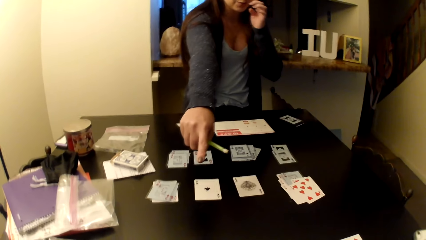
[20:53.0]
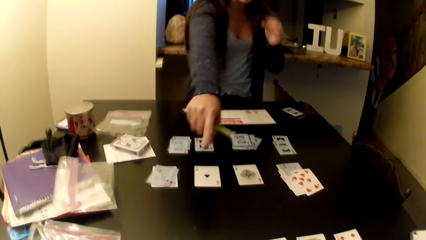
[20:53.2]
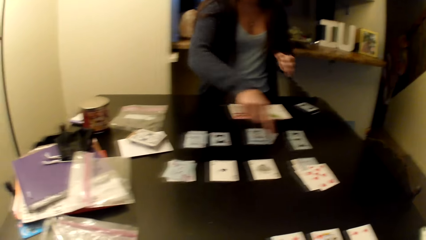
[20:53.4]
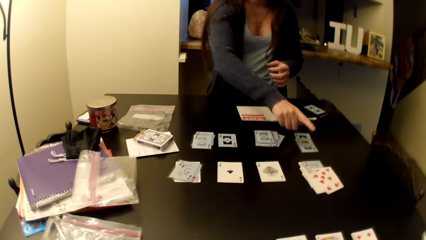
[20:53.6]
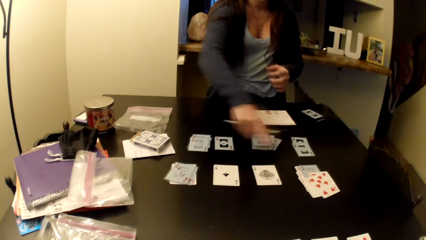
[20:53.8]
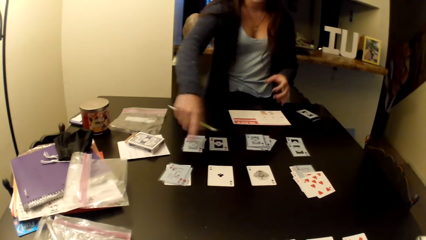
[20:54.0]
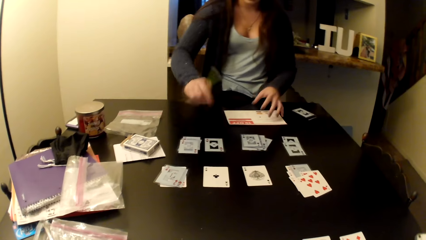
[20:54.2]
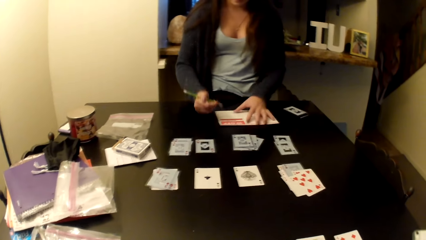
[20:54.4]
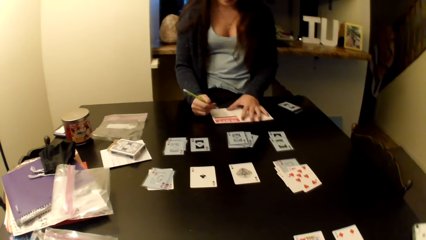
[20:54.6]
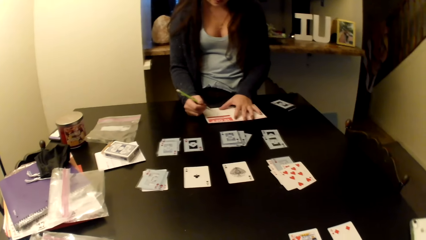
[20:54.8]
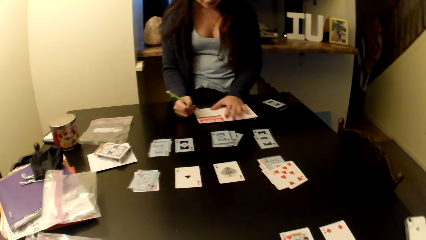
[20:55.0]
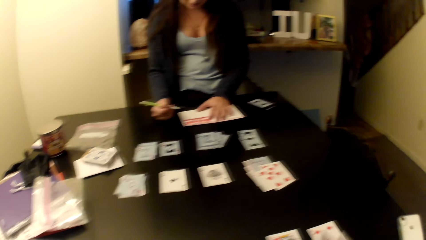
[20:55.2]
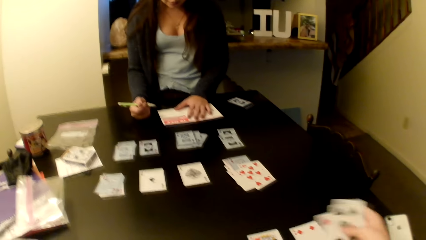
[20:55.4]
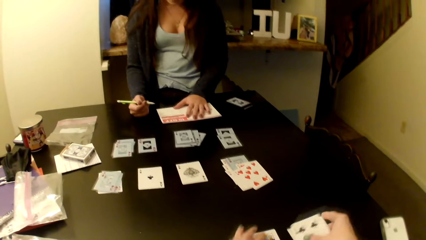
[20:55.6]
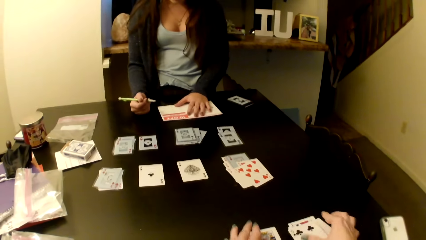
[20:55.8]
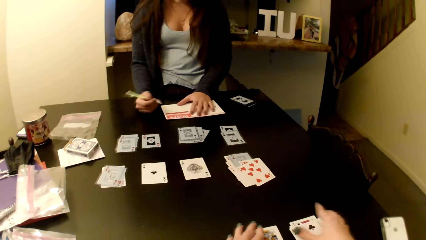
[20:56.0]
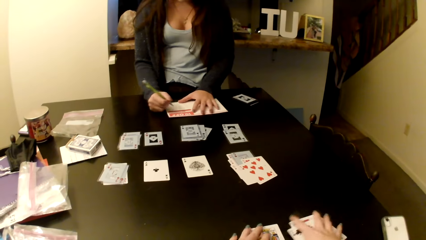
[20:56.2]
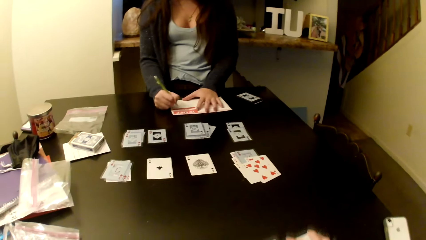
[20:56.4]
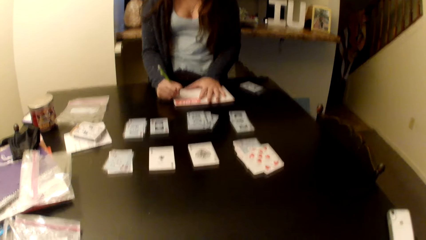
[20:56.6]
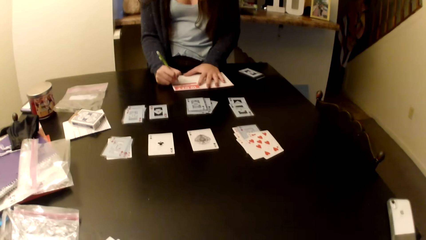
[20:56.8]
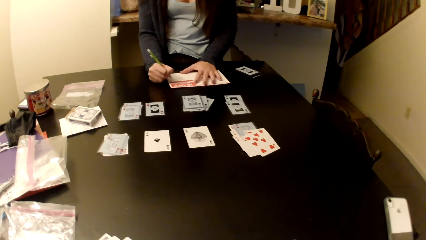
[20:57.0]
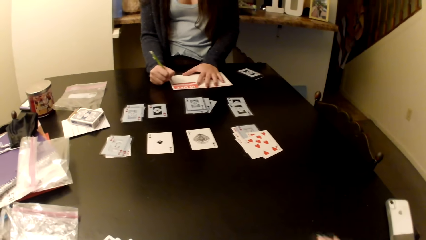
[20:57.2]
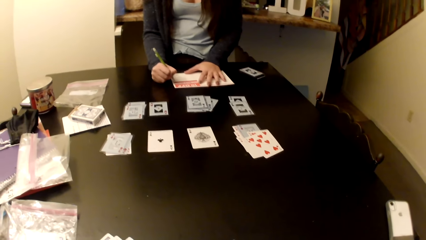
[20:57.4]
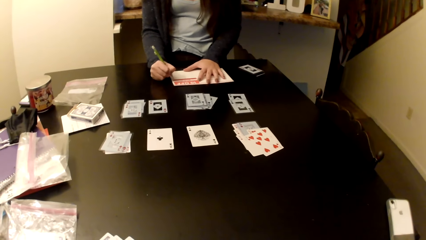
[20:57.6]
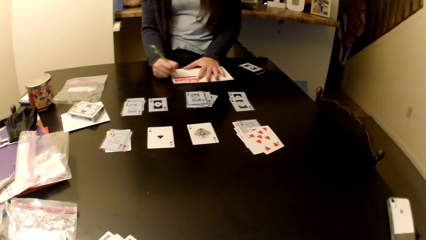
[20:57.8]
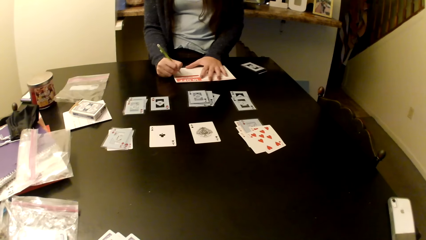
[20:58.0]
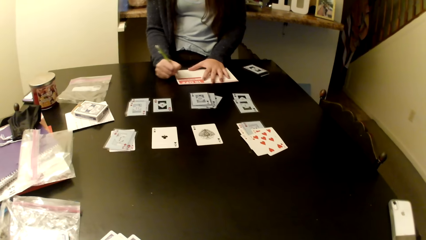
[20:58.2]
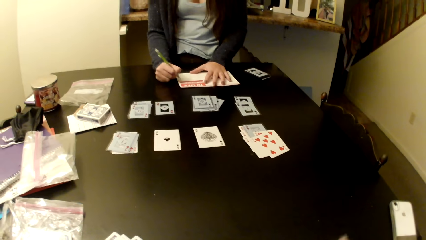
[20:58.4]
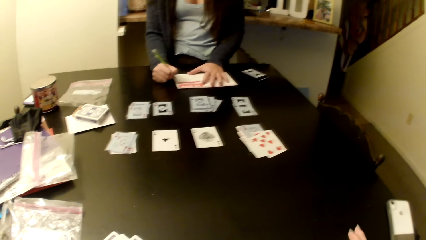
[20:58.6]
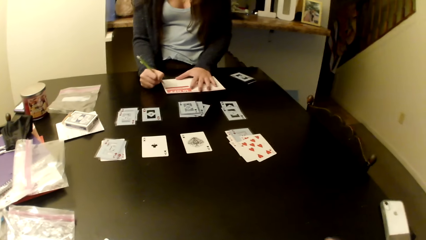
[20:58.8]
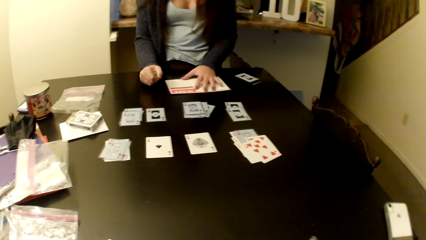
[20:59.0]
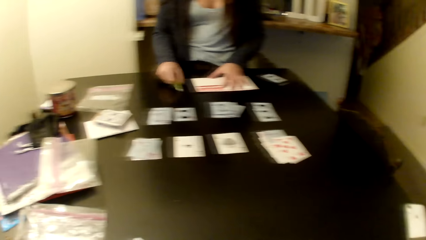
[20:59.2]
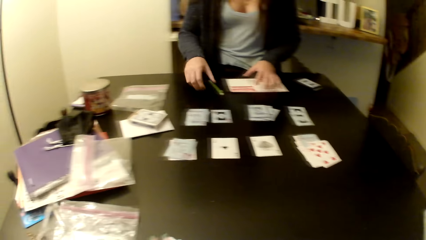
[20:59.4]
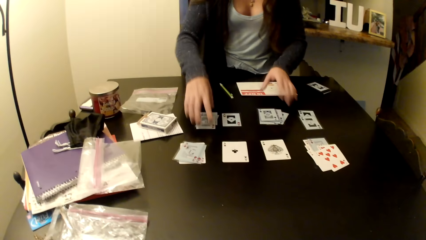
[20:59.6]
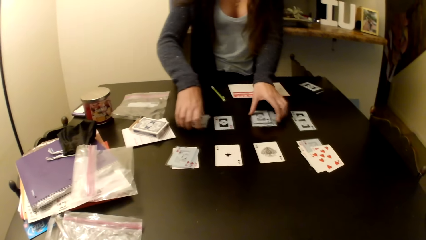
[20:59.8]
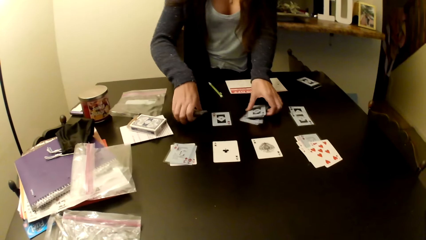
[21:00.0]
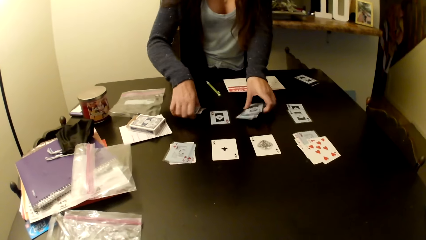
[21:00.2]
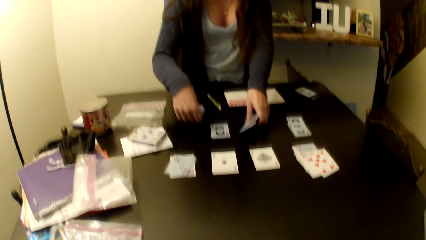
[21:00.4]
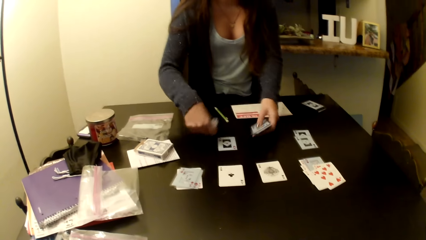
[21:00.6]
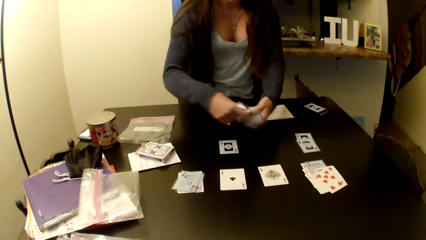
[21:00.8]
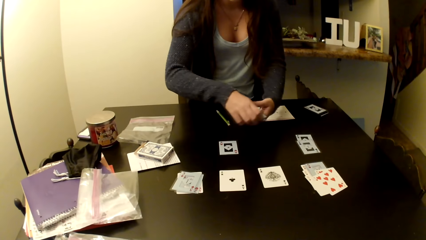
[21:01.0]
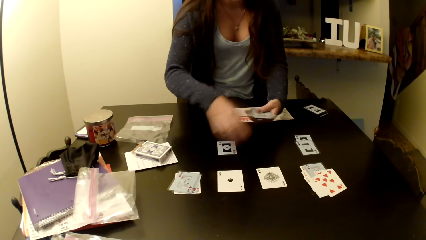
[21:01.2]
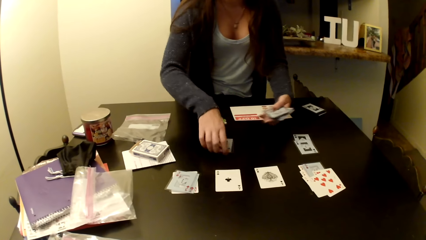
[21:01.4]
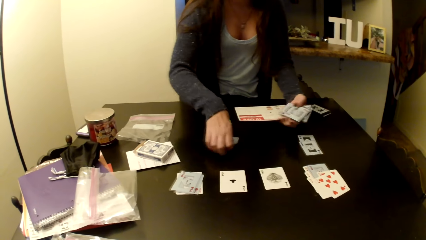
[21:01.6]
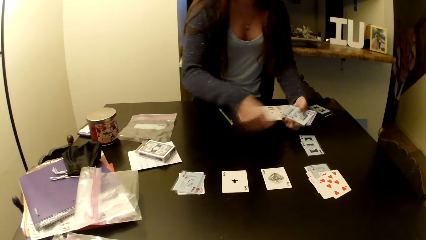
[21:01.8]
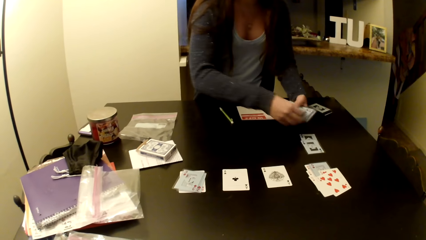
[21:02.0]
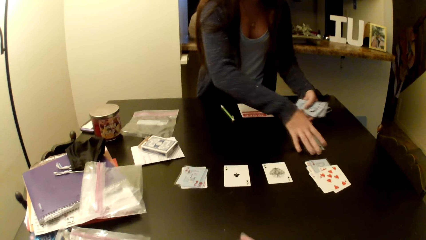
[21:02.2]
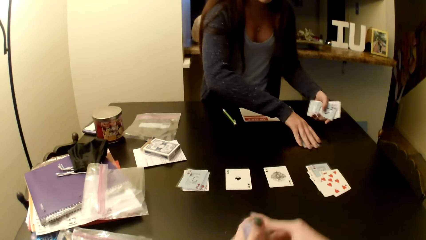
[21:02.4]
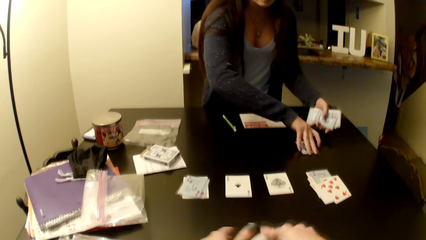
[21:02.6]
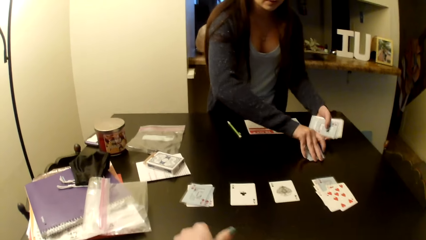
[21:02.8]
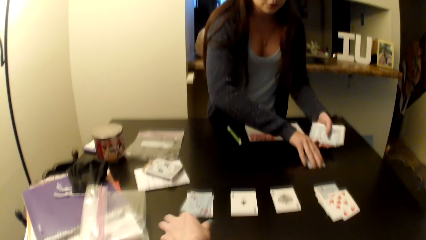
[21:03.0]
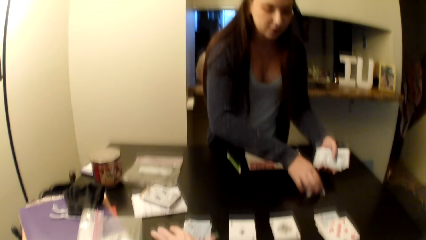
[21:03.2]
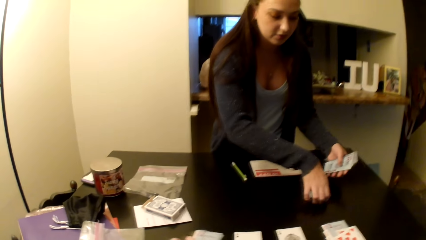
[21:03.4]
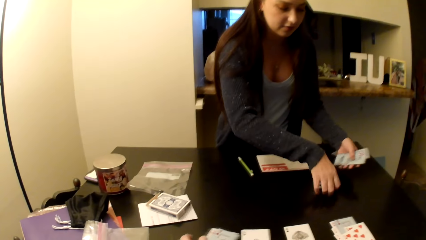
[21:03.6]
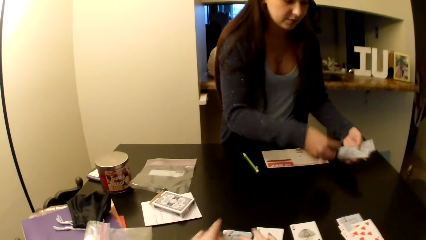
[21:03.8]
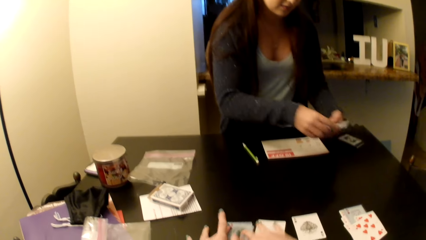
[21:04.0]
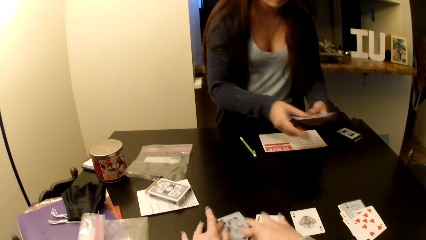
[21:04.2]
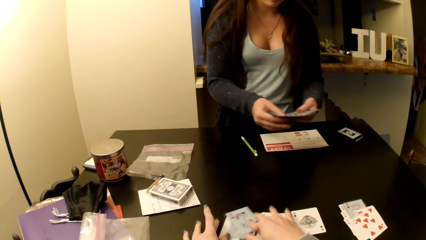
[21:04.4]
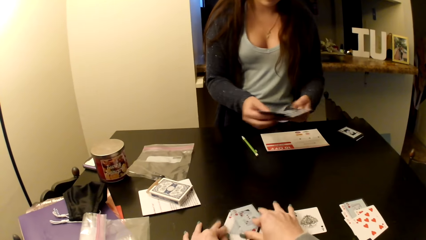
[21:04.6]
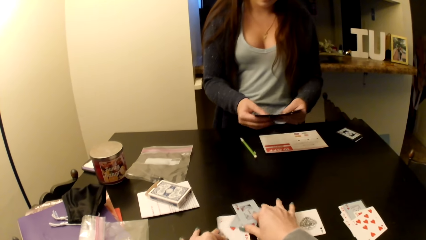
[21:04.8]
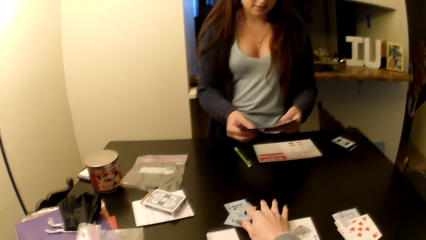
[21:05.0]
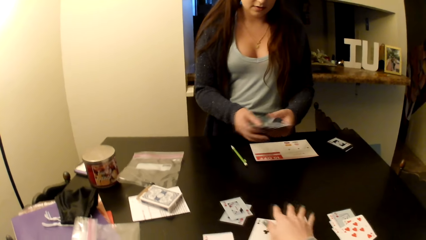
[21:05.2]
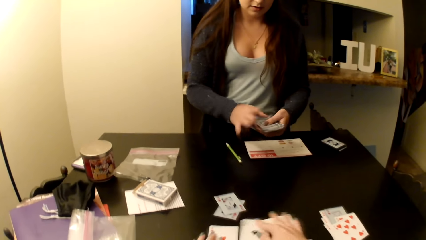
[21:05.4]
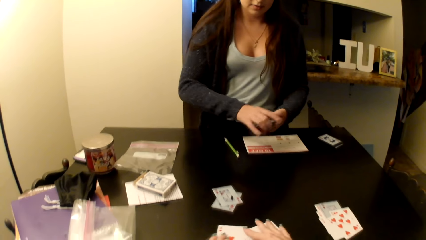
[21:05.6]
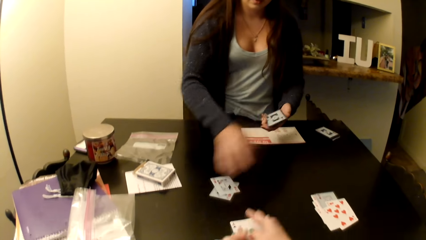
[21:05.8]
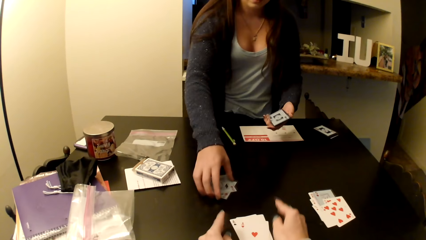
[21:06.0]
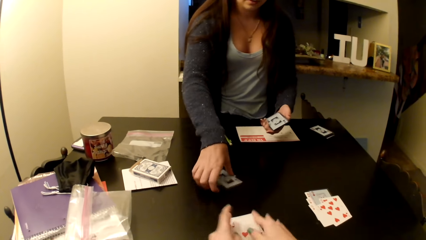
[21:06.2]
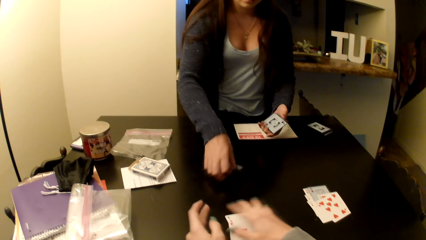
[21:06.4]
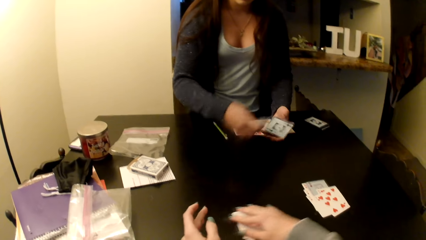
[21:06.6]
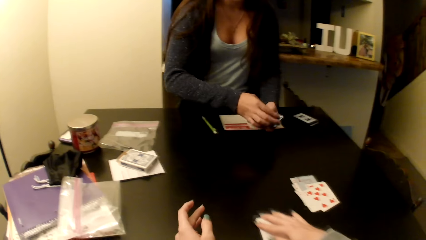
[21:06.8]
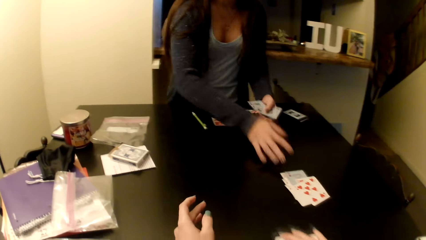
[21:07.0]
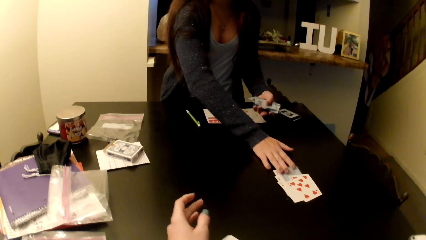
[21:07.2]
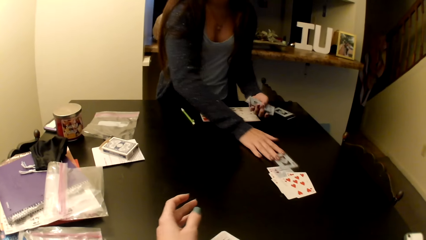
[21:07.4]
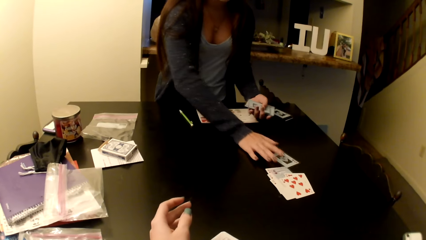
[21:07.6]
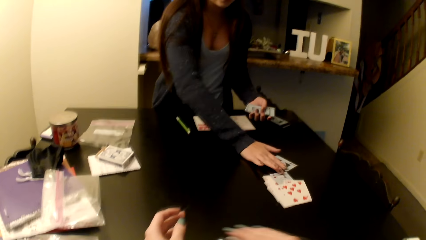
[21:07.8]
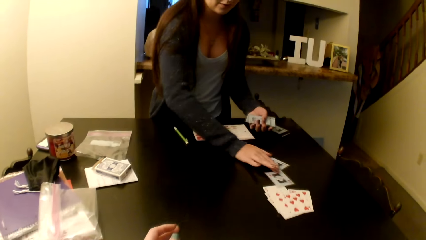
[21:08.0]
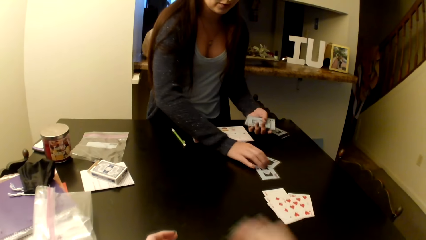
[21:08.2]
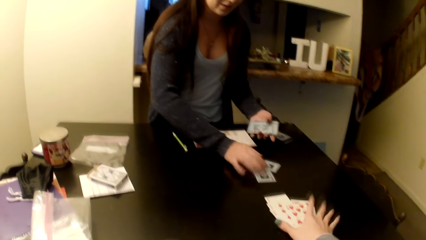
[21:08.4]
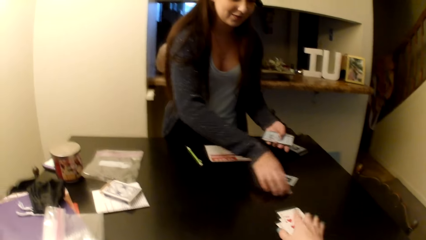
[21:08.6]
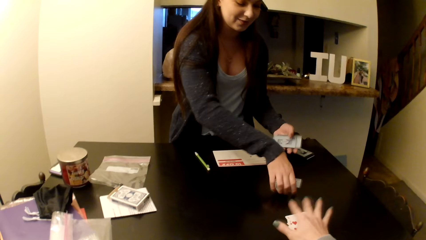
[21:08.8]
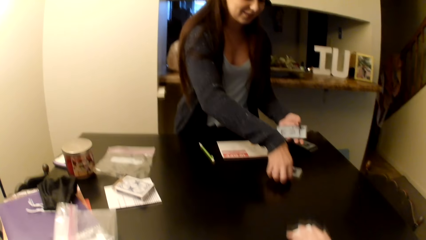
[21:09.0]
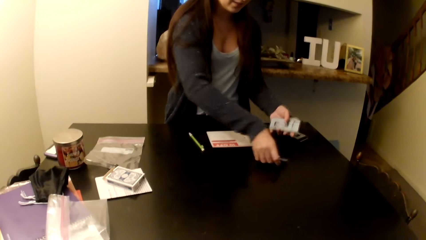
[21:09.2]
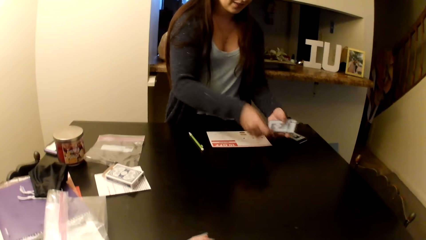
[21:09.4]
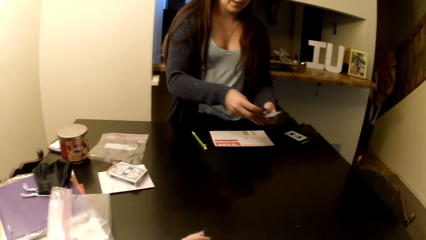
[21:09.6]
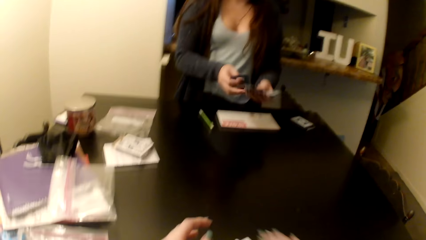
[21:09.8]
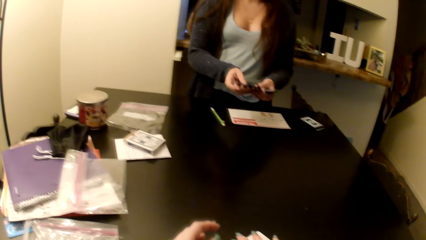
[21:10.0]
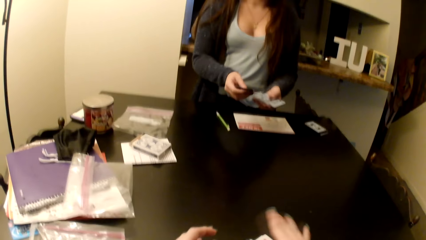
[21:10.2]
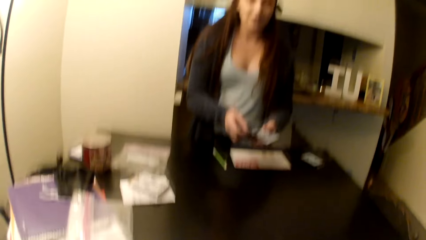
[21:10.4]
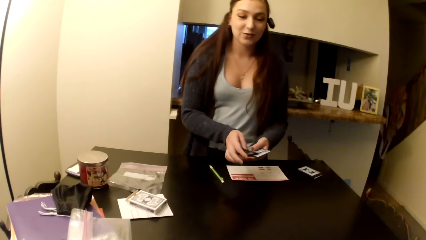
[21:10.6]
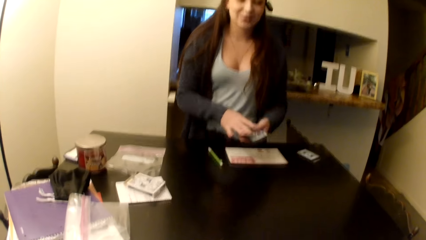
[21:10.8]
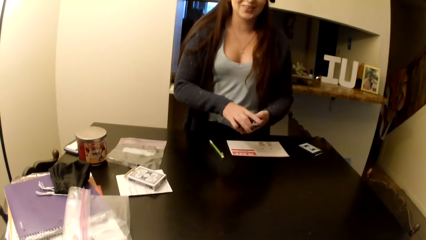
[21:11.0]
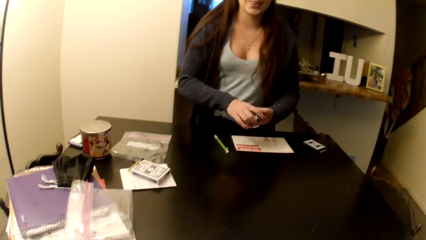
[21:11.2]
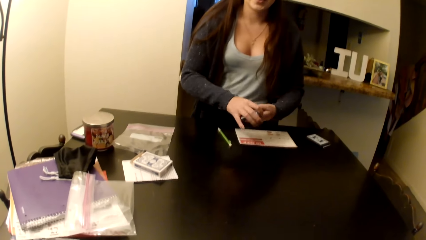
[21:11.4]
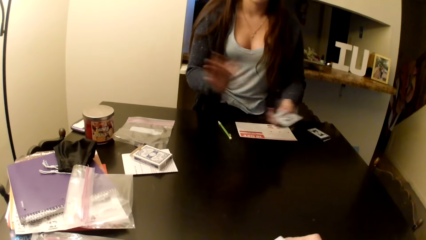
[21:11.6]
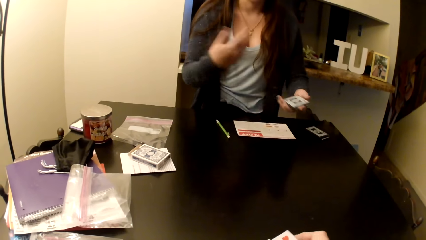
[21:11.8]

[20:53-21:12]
The camera wearer picks her cards from the table. A woman picks her cards from the table. The camera wearer arranges the cards on the table.
